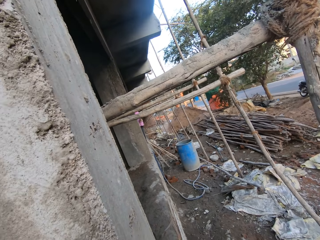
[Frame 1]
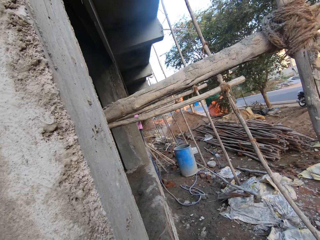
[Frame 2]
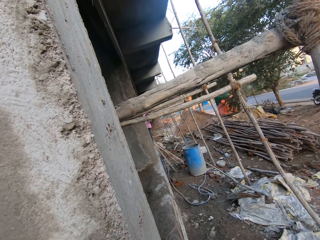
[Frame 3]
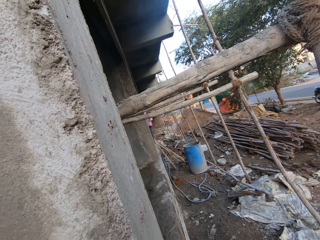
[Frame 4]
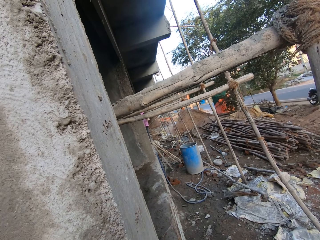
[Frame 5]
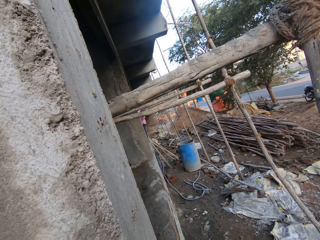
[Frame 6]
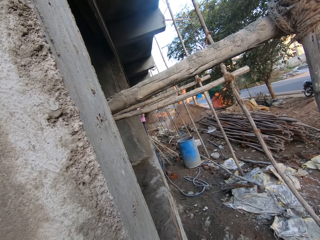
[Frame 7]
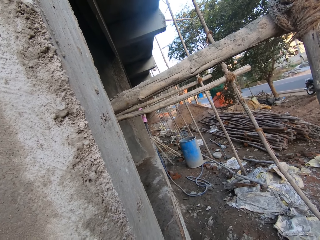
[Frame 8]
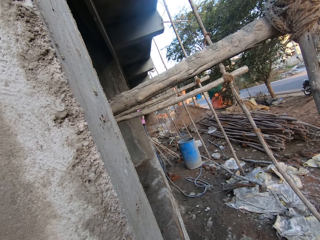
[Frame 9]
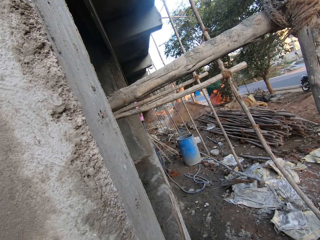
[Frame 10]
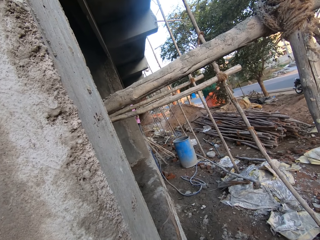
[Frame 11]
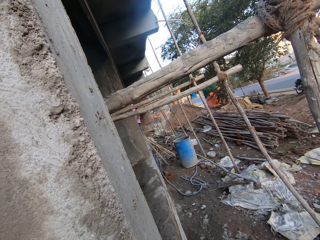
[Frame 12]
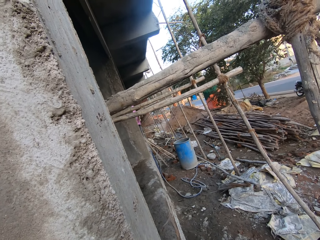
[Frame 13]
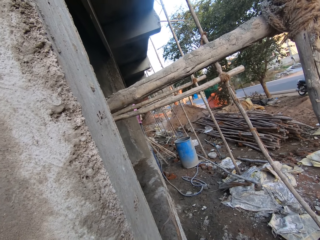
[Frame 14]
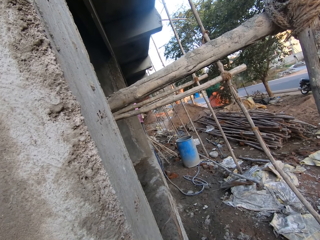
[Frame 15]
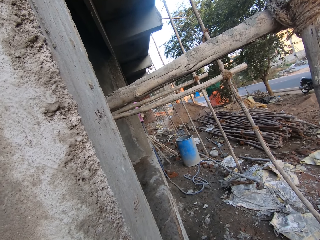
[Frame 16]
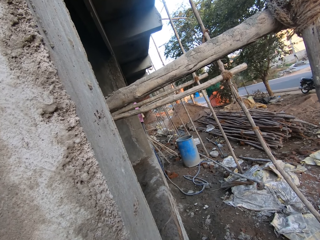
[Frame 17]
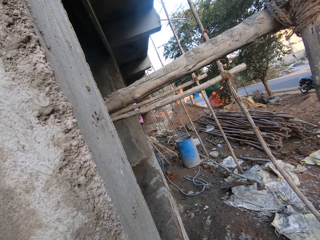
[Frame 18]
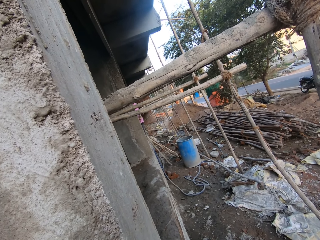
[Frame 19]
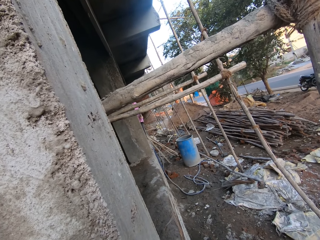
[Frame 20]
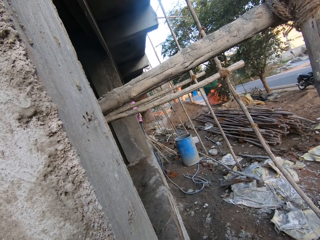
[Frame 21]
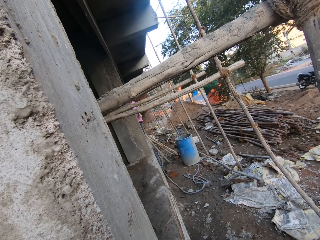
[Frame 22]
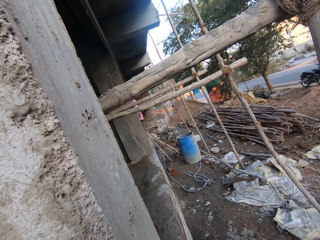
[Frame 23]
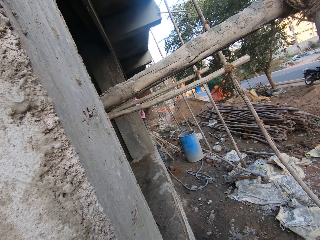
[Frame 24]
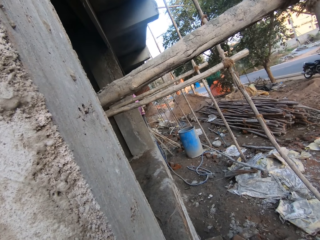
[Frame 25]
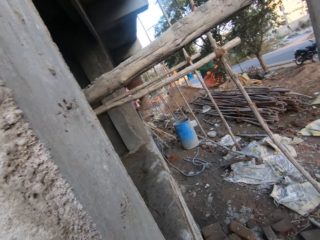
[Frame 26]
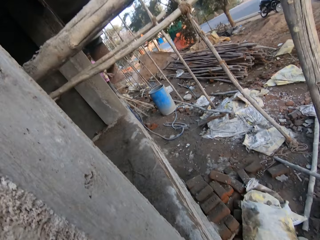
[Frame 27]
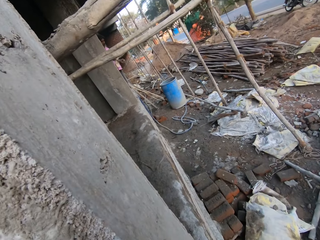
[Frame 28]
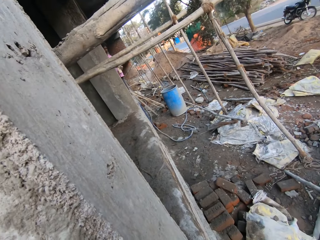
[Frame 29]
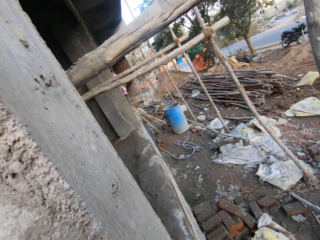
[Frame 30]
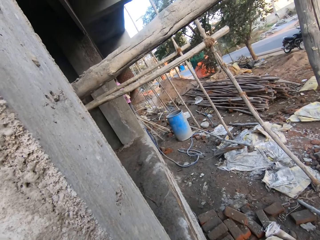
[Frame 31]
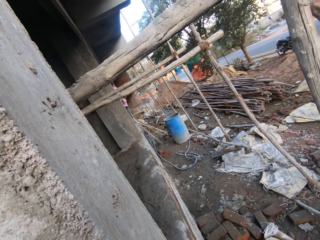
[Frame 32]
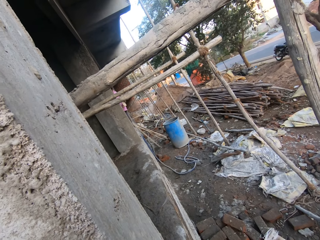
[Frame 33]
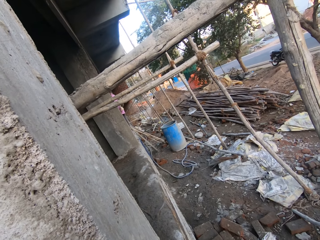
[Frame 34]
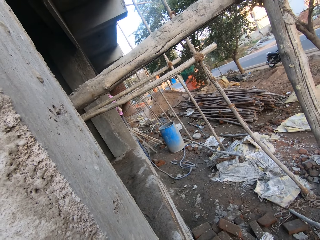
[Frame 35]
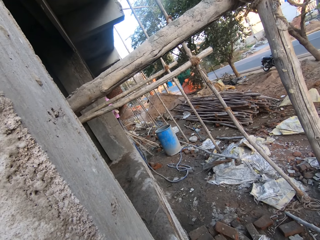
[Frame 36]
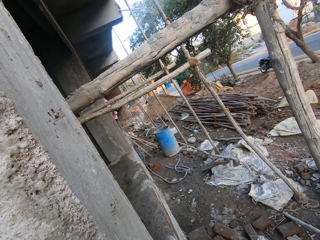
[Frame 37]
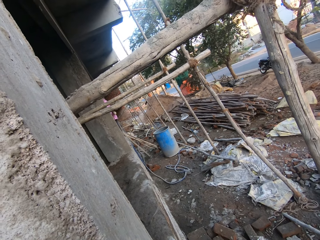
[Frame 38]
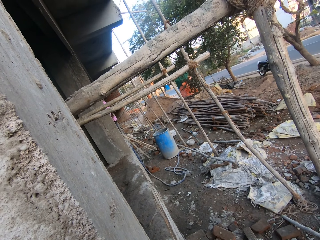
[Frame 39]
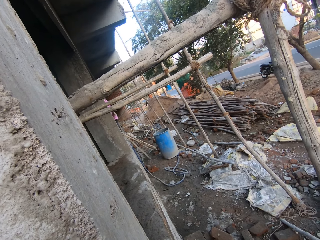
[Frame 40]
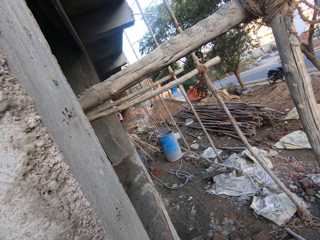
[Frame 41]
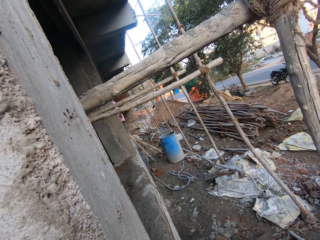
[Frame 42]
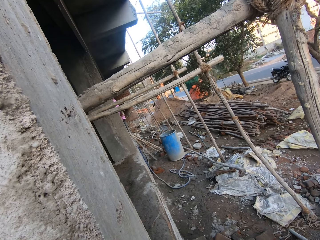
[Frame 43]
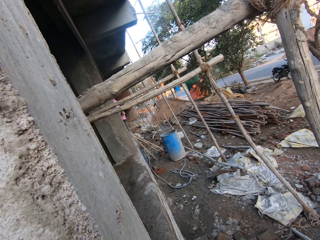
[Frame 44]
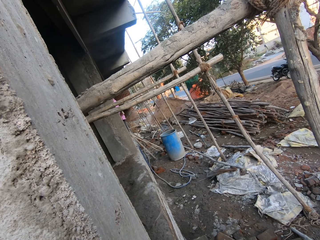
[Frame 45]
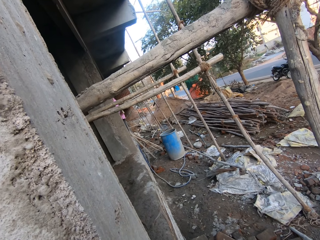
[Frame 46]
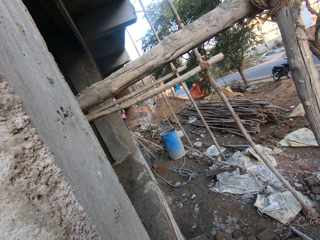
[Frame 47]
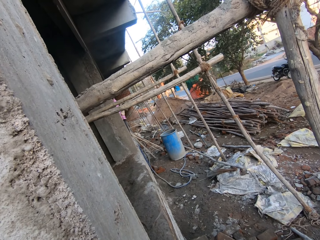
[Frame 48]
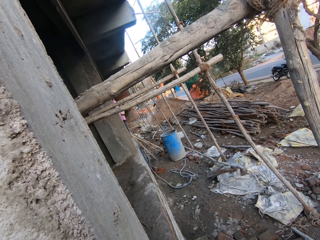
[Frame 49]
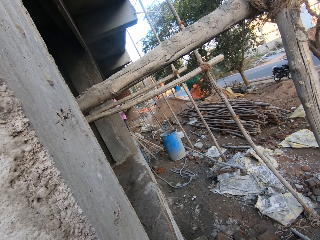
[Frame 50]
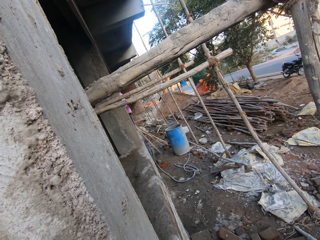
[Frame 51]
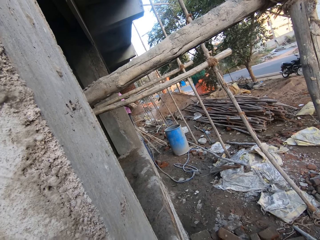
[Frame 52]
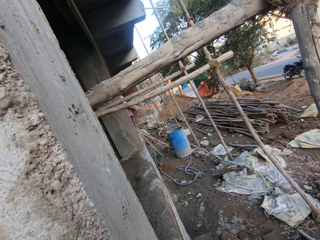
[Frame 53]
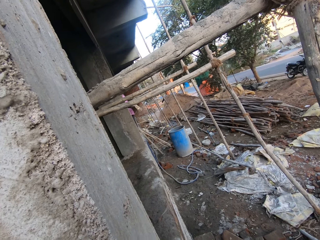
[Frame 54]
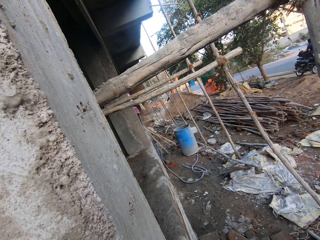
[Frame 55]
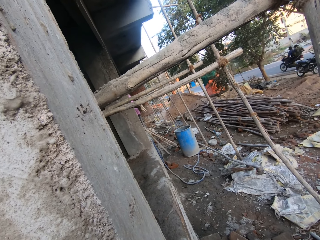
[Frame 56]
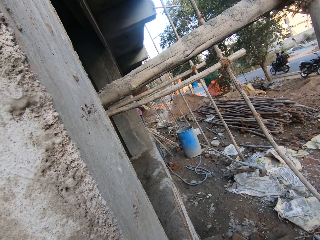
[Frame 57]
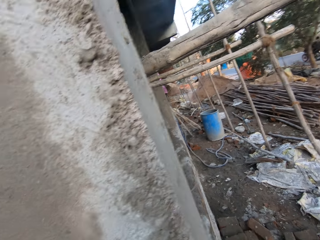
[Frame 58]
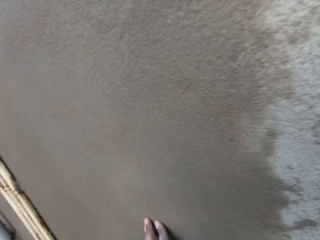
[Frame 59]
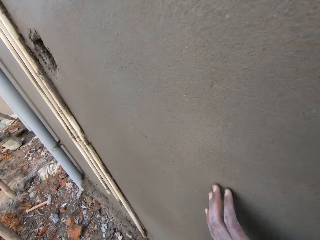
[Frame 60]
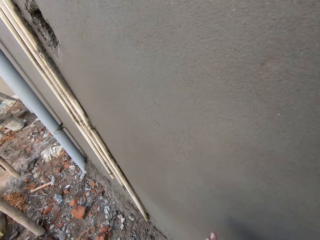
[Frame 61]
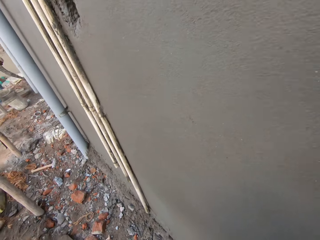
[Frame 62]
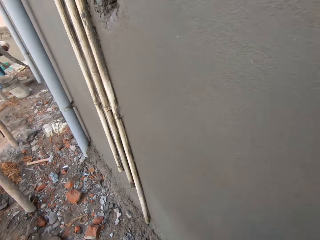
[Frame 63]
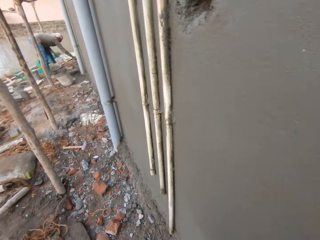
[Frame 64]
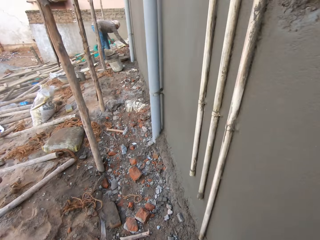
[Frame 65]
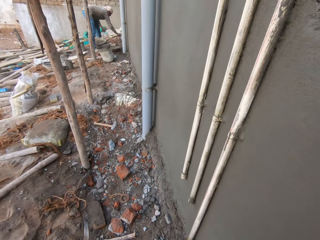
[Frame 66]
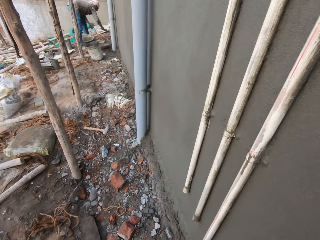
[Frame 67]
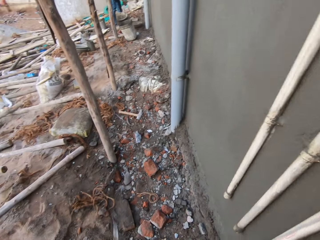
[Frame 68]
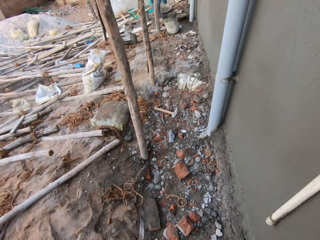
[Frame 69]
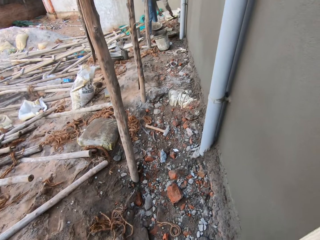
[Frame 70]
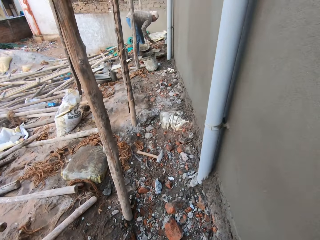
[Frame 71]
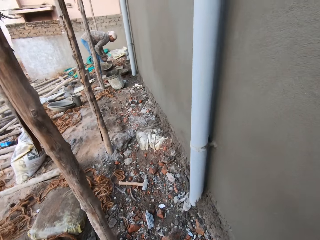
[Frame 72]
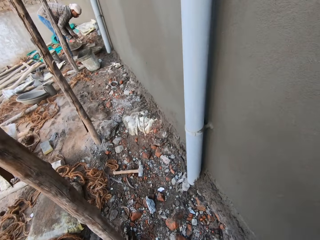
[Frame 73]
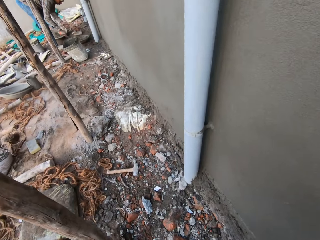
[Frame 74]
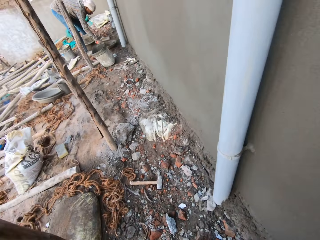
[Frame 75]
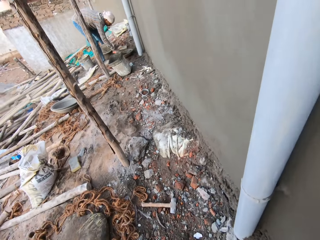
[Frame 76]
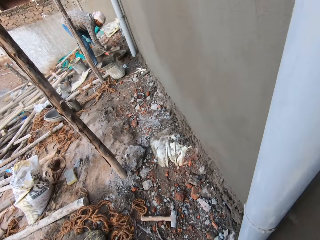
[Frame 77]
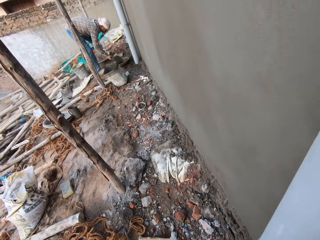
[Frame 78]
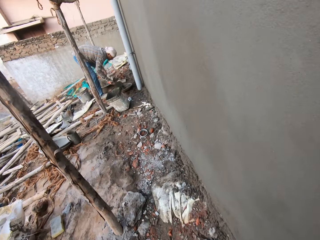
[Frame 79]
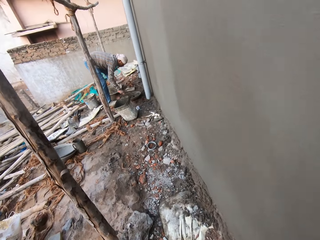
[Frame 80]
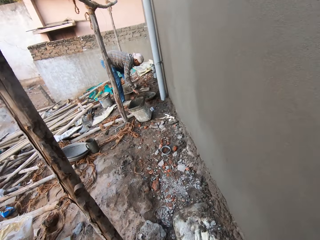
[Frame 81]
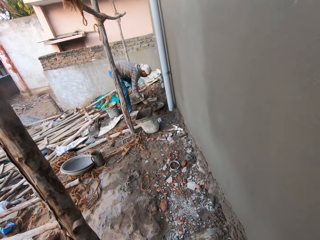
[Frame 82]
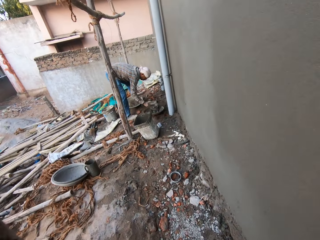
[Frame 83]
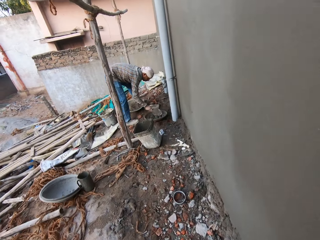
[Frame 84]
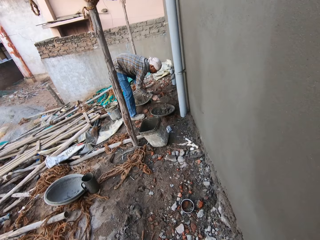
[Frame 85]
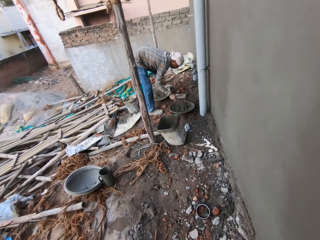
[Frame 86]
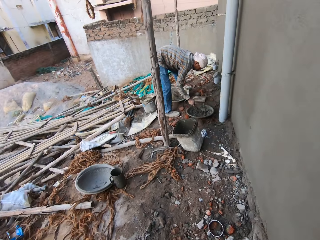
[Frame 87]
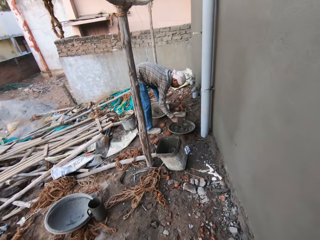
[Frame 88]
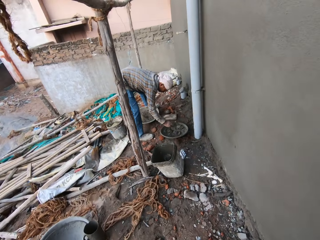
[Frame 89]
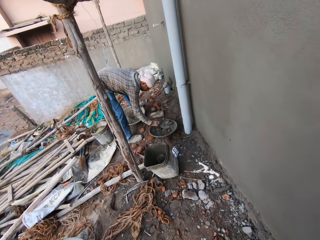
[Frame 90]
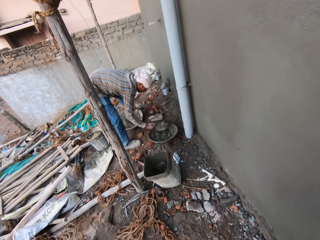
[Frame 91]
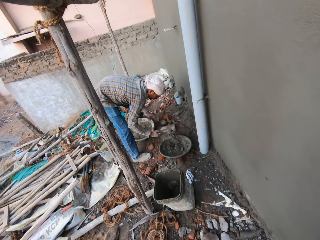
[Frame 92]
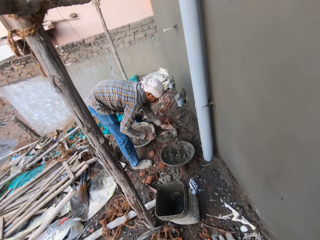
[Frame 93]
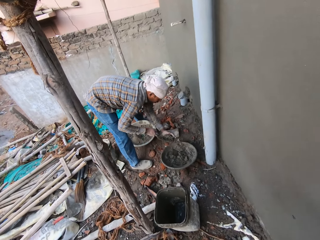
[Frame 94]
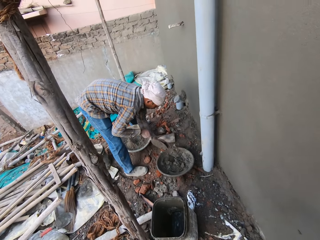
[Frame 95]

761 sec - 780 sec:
The man throws cement on the wall with the trowel in his right hand. The camera wearer walks in the site building. The man mixes the cement in the cement mixing bowl with the trowel in his right hand. He scoops the cement from the cement mixing bowl with the trowel in his right hand.

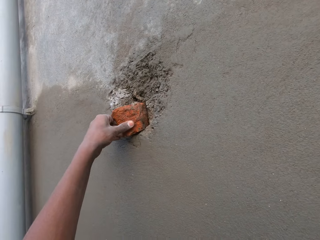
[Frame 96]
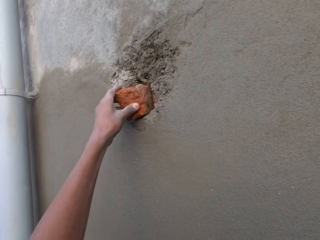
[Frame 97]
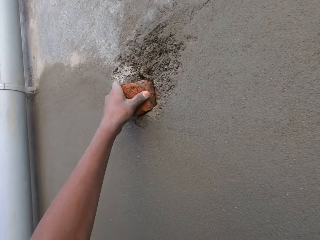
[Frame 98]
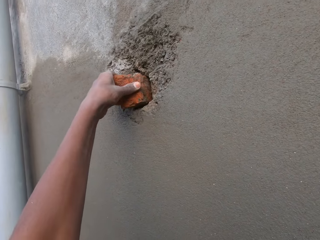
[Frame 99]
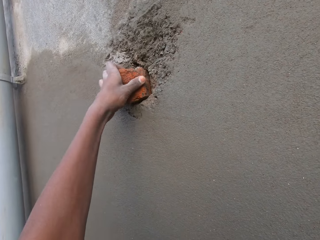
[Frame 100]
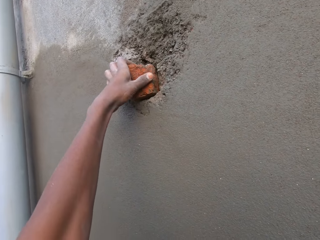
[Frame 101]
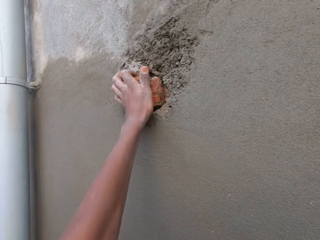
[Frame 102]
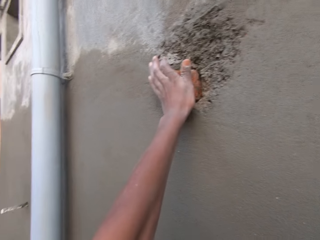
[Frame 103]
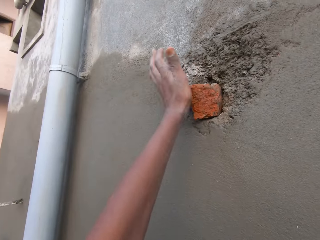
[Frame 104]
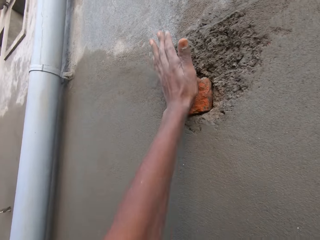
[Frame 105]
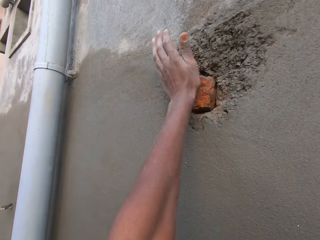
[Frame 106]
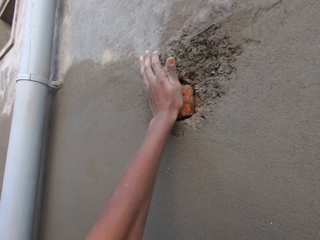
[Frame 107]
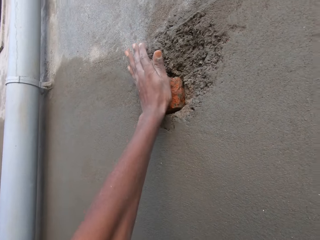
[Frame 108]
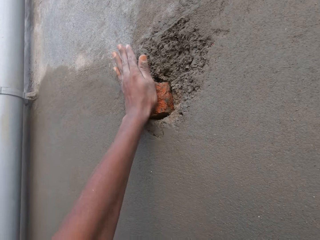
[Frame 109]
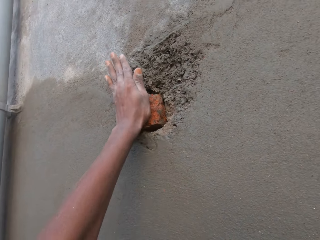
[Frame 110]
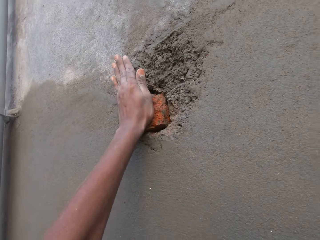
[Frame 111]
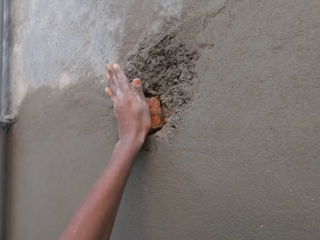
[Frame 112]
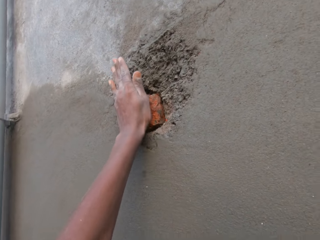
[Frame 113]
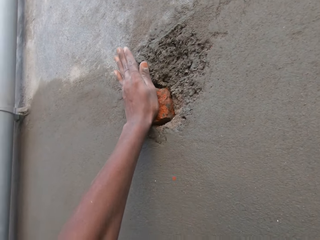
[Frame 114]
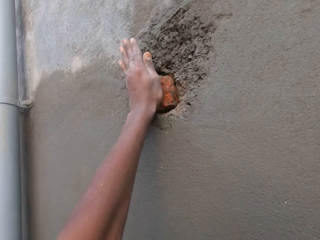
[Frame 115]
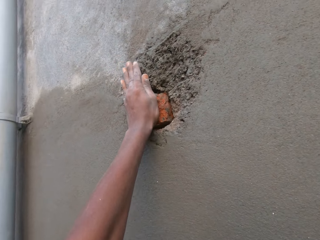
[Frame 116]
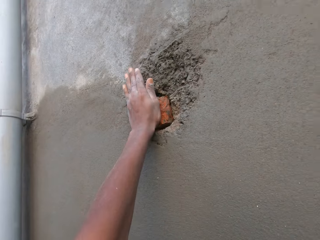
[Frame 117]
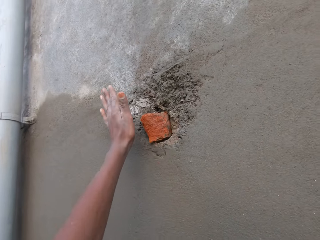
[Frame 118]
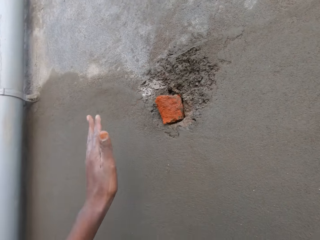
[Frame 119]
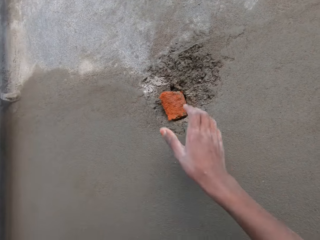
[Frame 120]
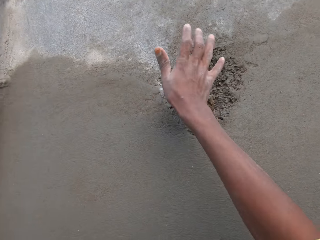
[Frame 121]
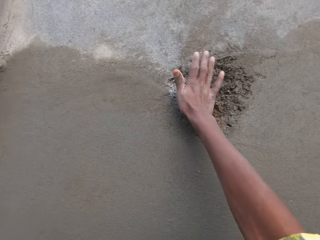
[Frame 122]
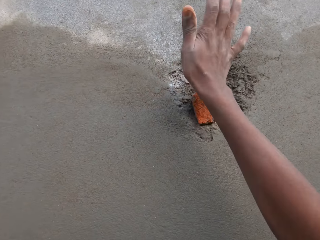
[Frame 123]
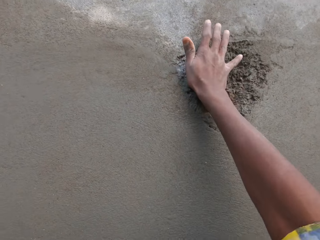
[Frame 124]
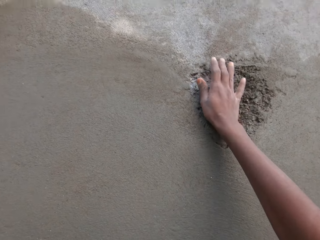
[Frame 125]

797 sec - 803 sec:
The camera wearer pushes the claystone into the hole on the wall with his left hand. He hits the claystone into the hole on the wall with his right hand.
